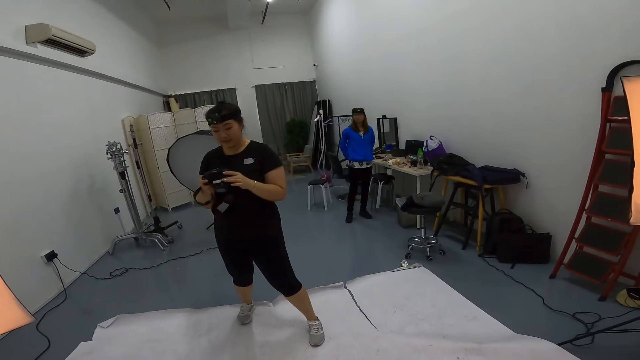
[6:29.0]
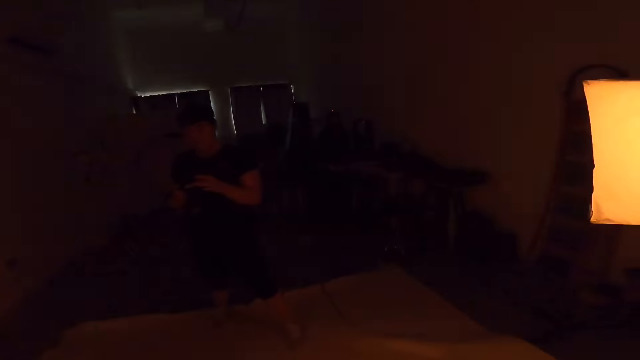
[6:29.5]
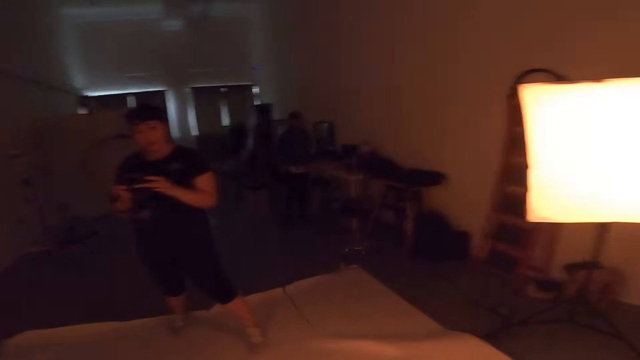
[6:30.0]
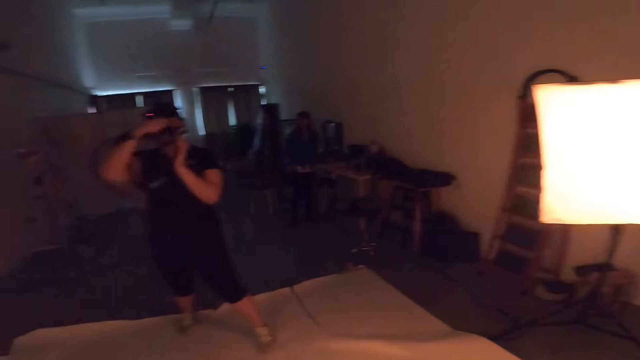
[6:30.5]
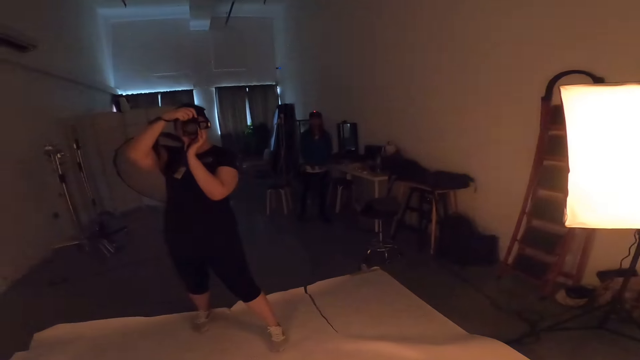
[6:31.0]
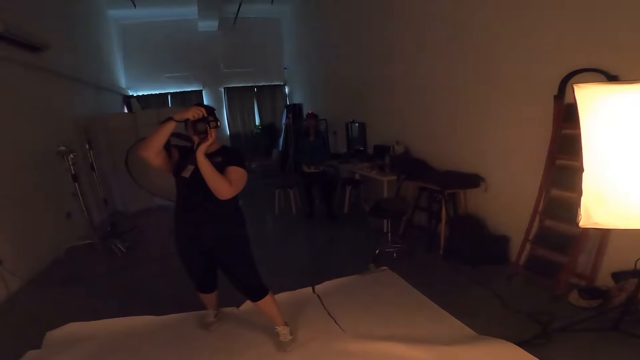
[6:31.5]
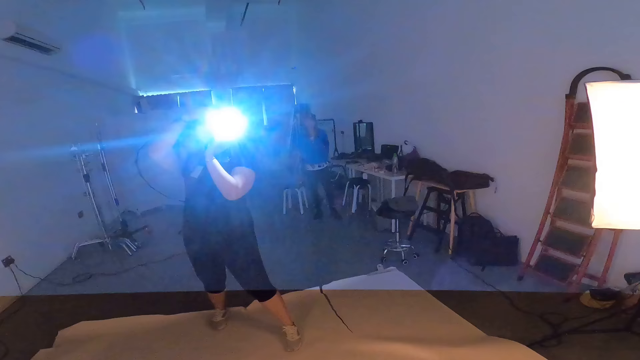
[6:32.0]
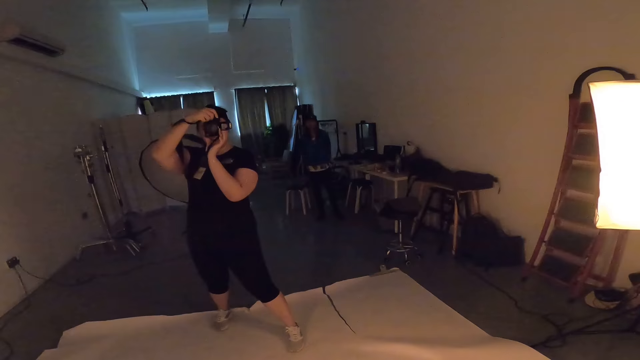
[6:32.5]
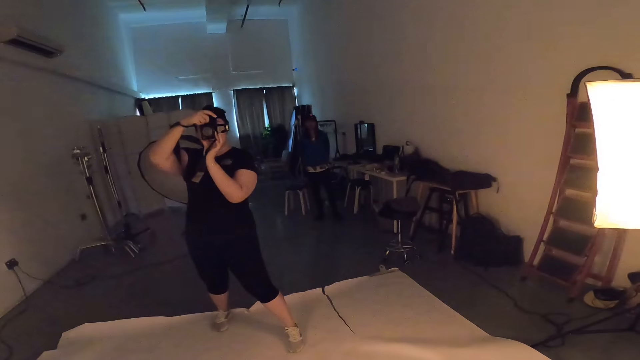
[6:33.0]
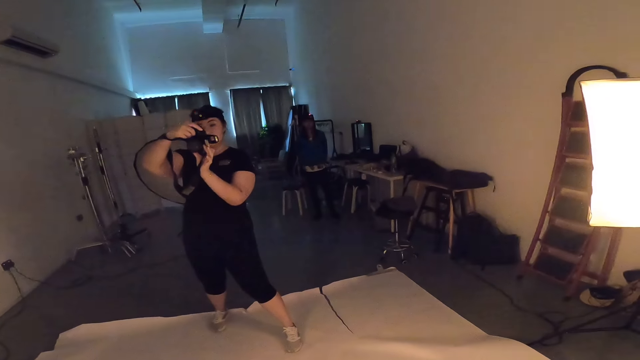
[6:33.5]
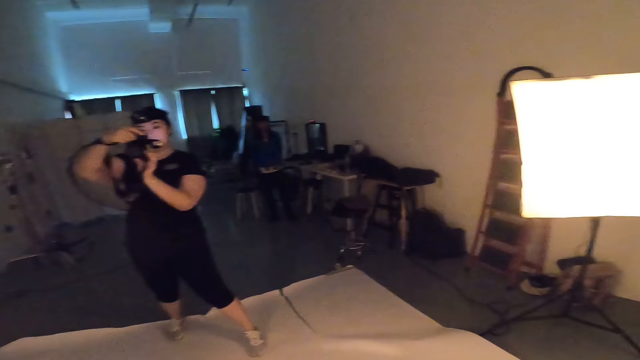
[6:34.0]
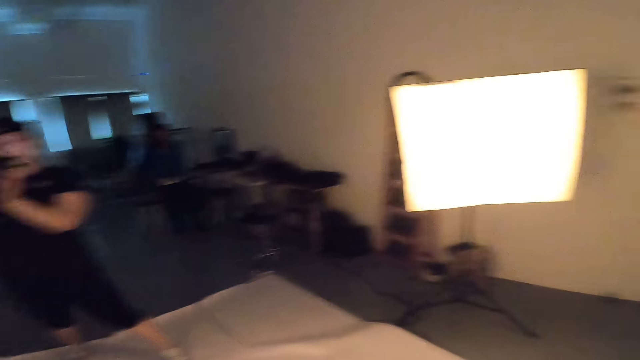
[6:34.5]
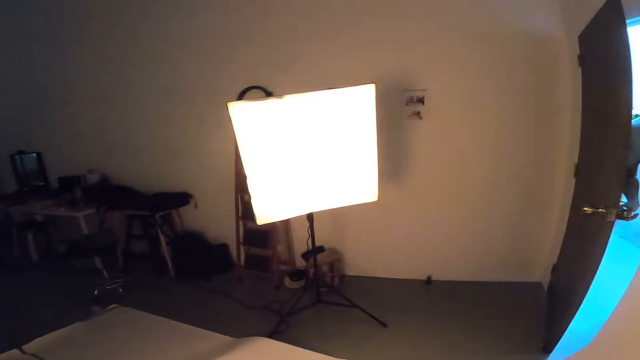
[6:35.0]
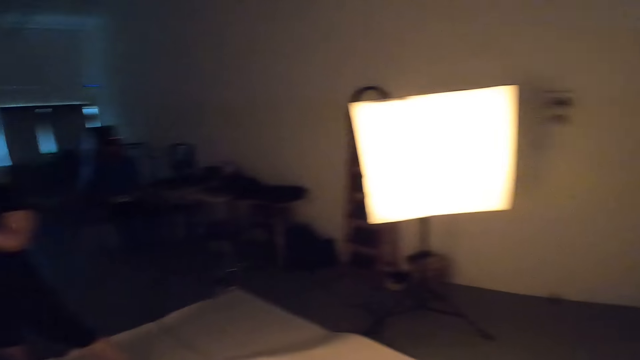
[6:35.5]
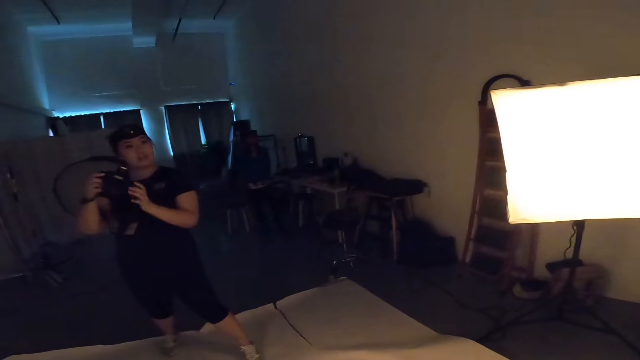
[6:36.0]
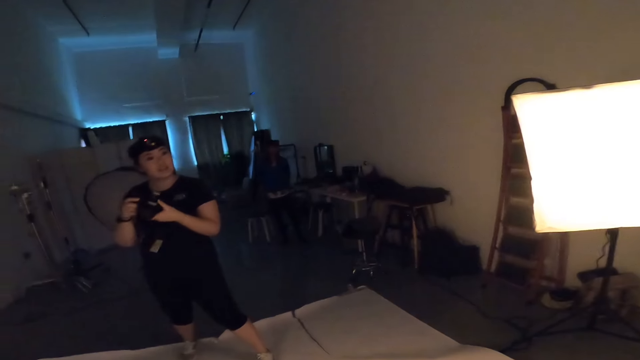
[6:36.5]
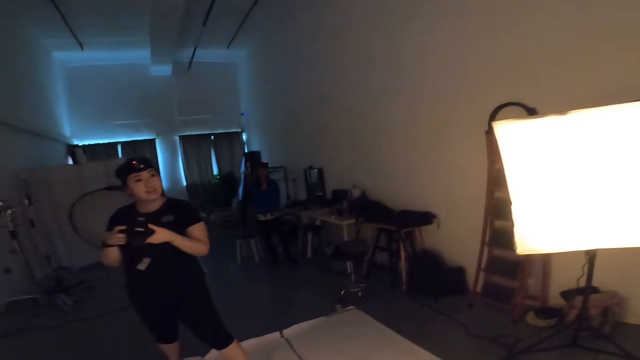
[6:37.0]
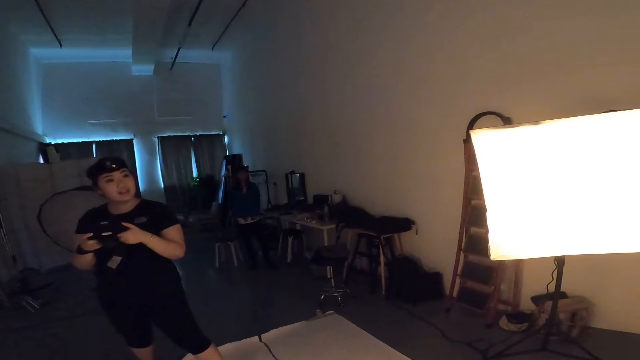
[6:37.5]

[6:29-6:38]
The woman takes a photo of the camera wearer with lights off. The camera wearer looks aside.

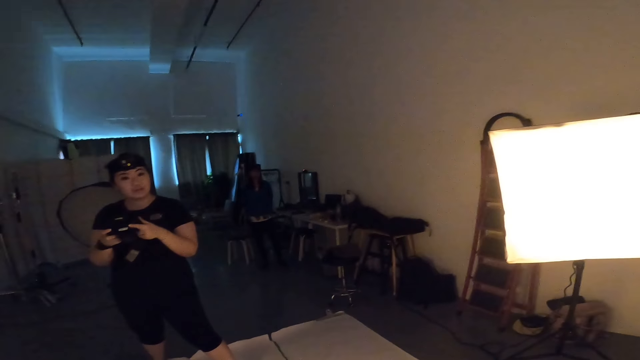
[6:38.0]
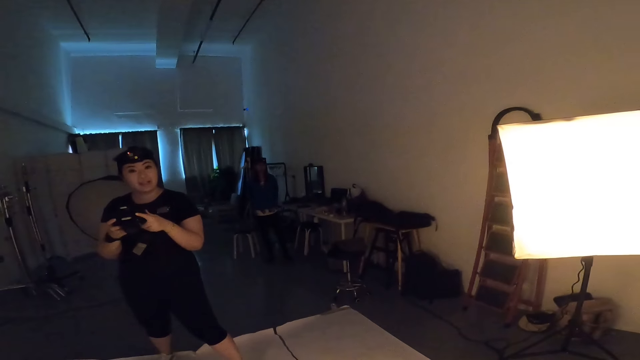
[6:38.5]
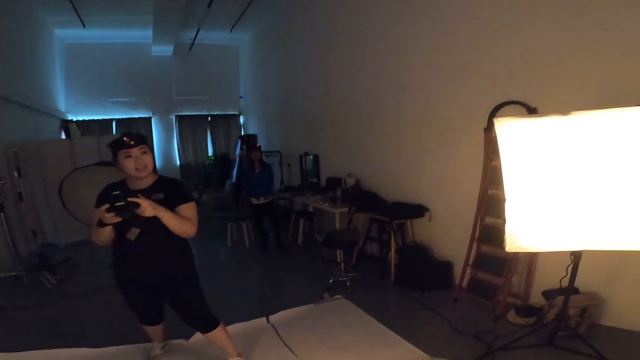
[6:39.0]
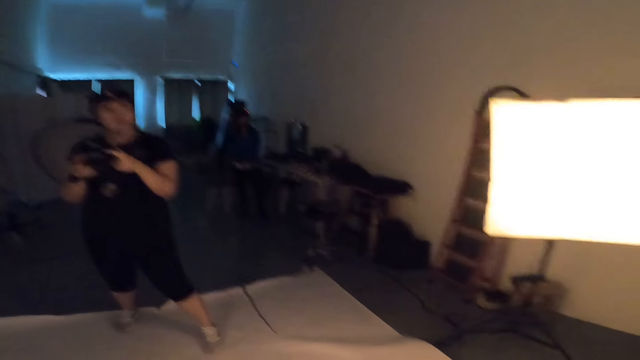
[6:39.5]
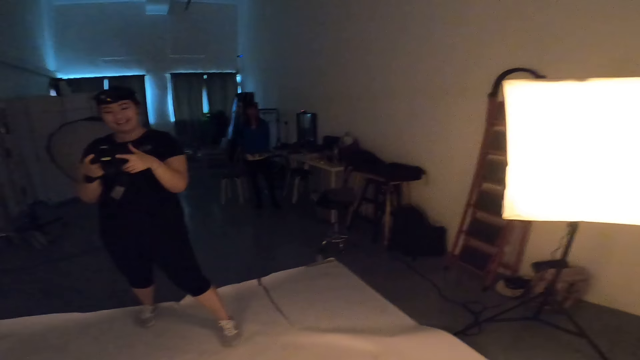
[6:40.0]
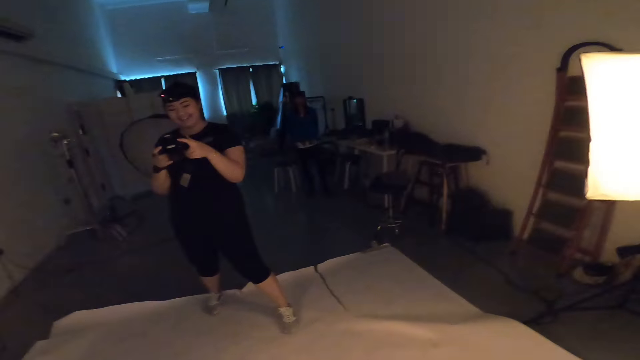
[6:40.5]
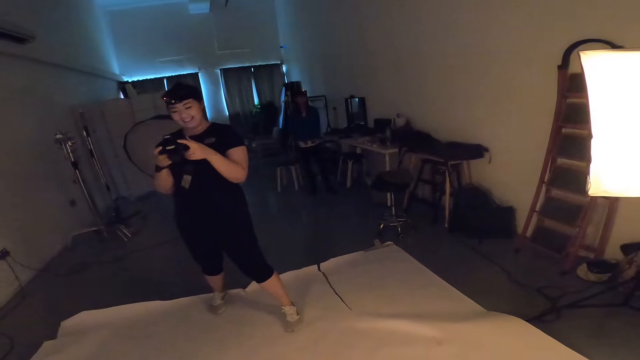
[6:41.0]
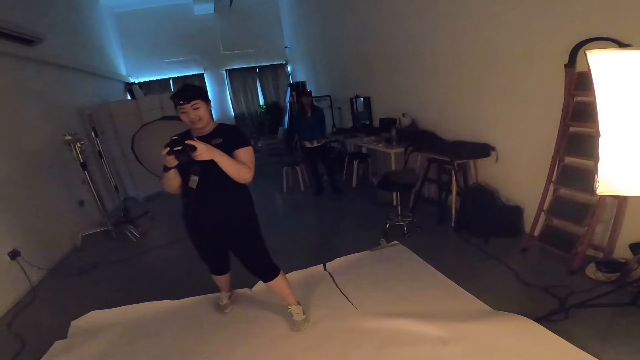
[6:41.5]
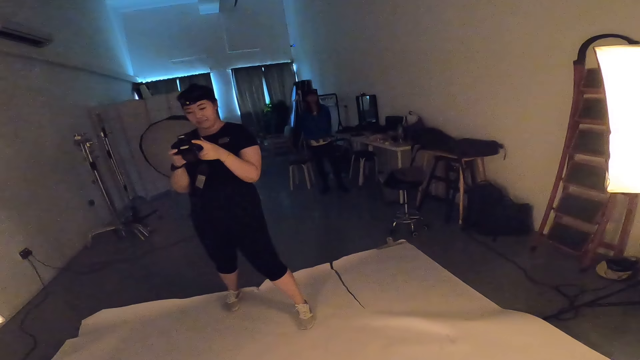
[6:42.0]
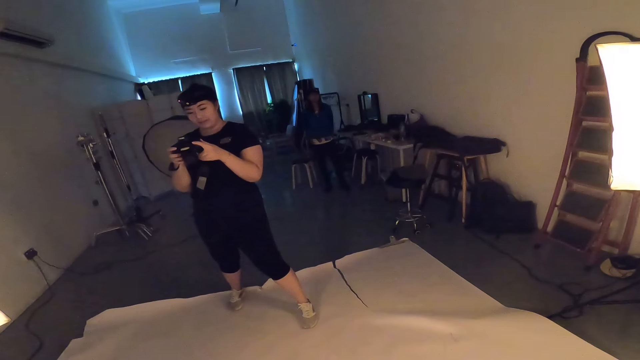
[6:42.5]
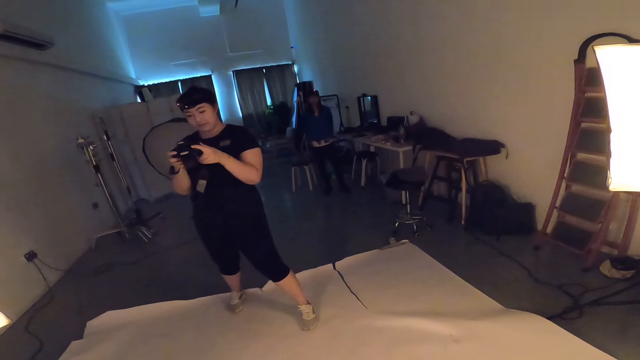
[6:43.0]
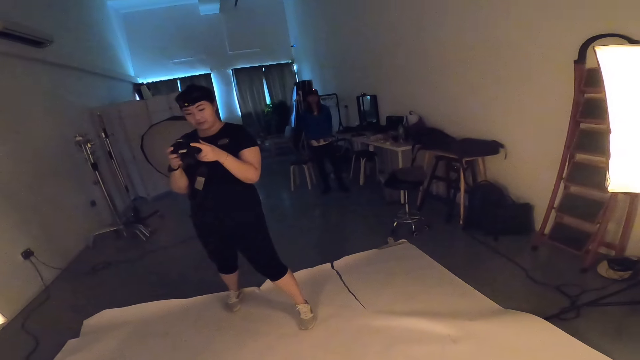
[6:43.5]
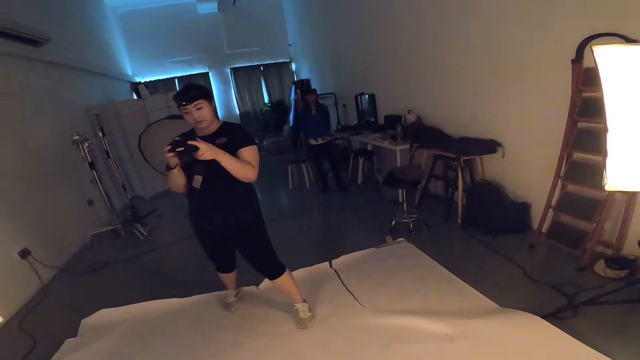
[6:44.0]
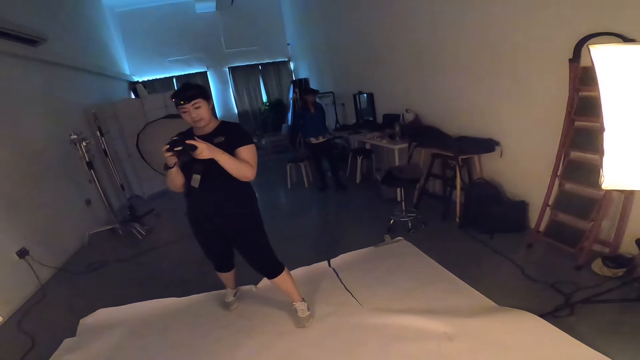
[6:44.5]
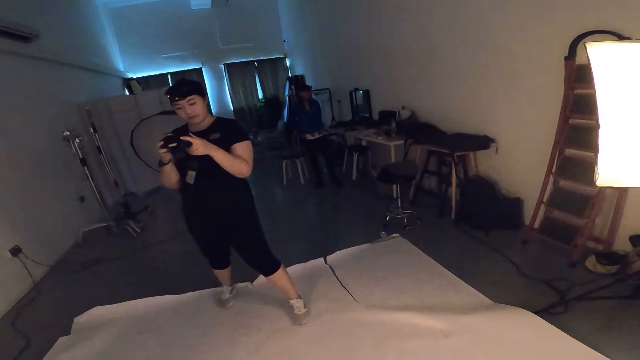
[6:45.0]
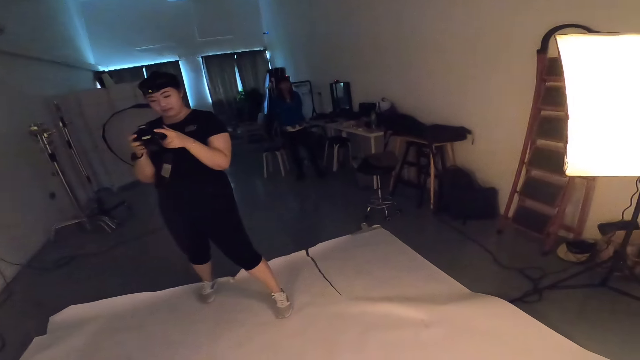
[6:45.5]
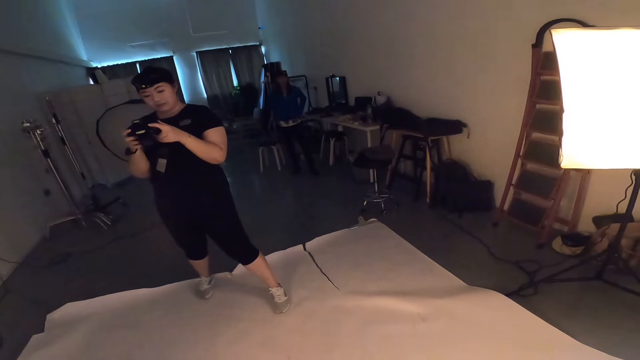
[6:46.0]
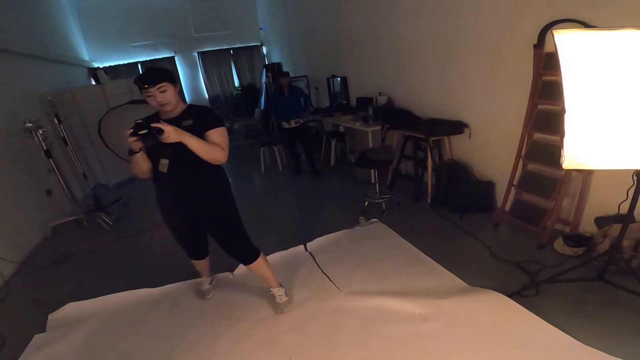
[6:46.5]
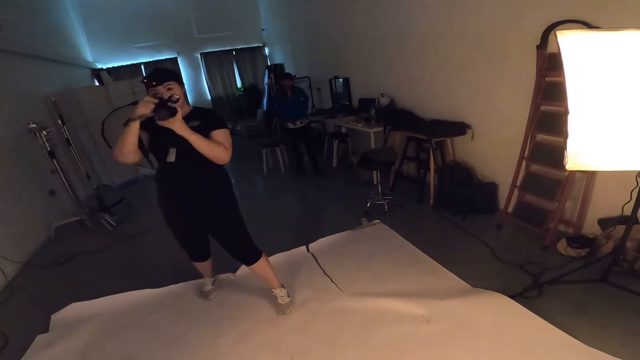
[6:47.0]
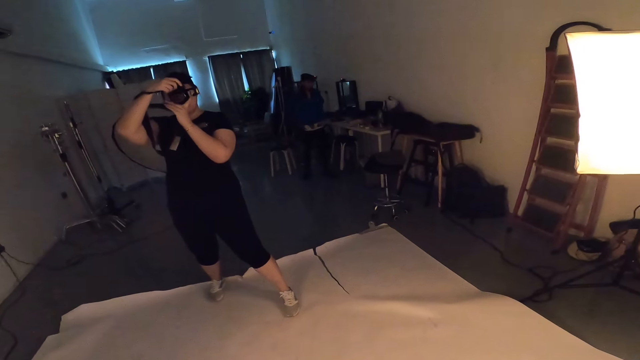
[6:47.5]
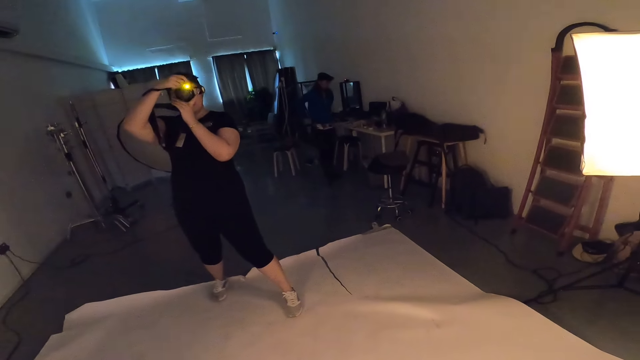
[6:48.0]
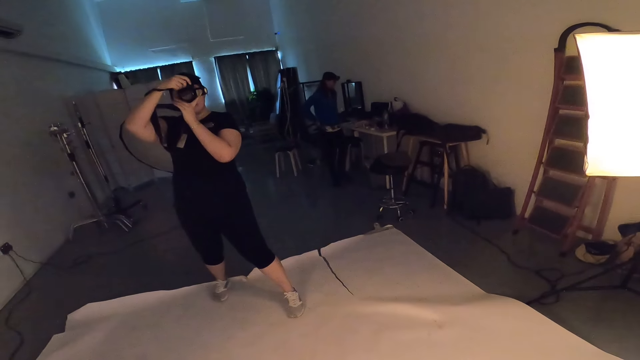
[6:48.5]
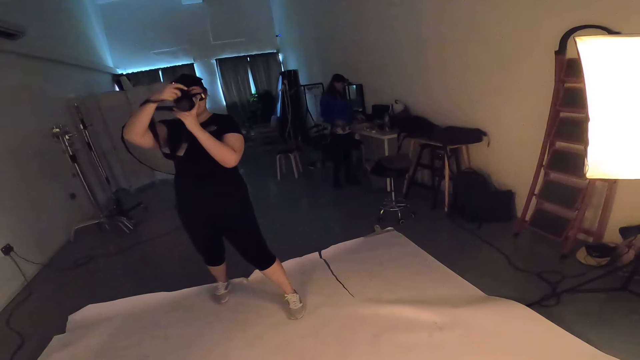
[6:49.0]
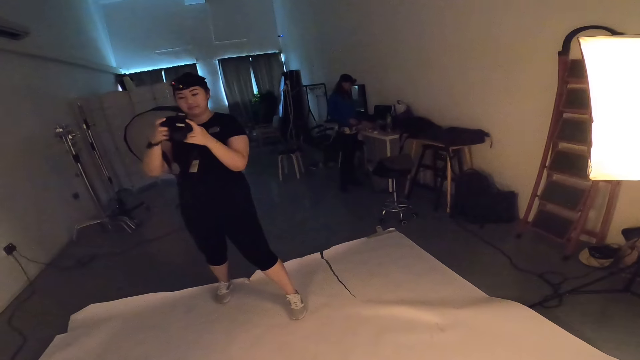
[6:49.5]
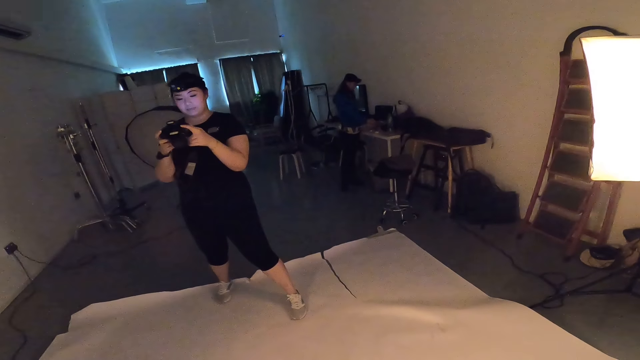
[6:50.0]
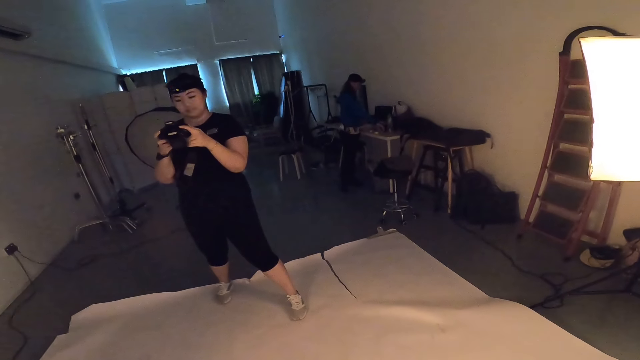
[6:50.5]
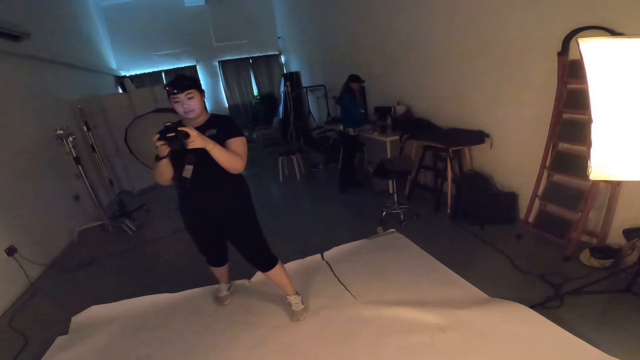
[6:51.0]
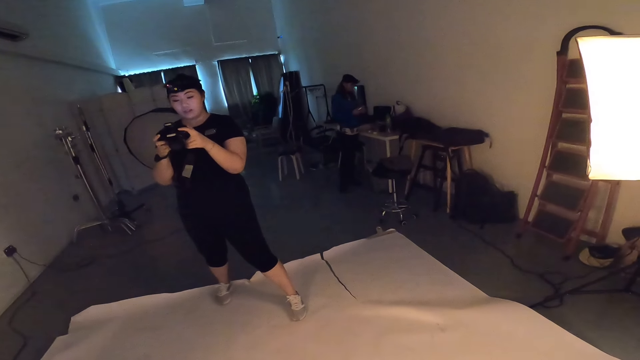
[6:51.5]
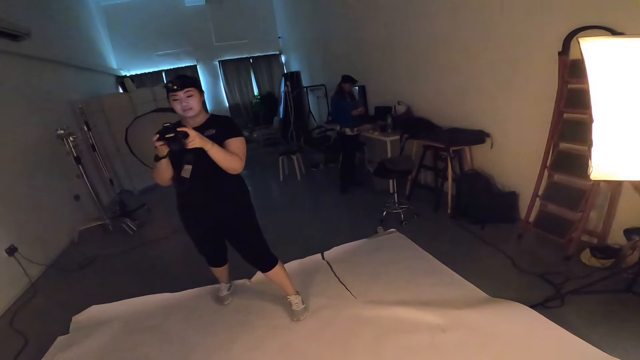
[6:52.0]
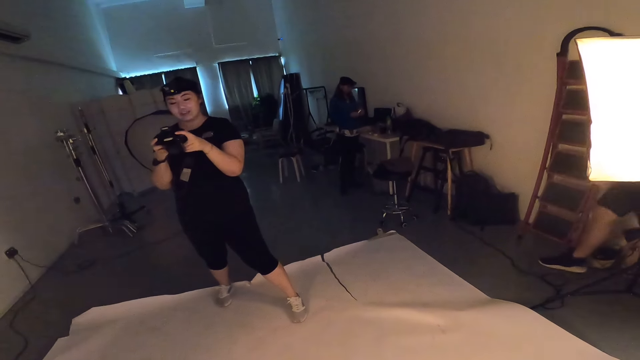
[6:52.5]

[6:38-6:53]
A woman checks her camera as she converses with the camera wearer. The woman looks at the photo on the camera. The woman takes a photo of the camera wearer with the lights off. The woman checks her camera as she converses with the camera wearer. The woman looks at the photo on the camera.
